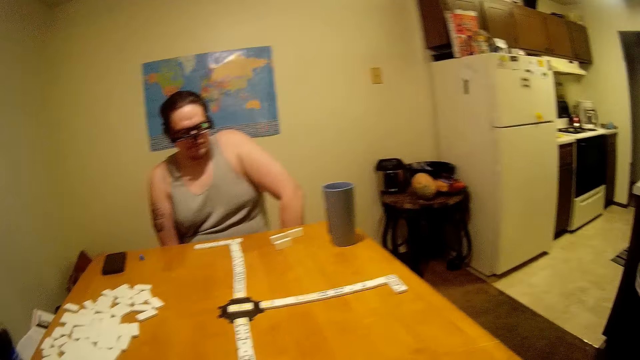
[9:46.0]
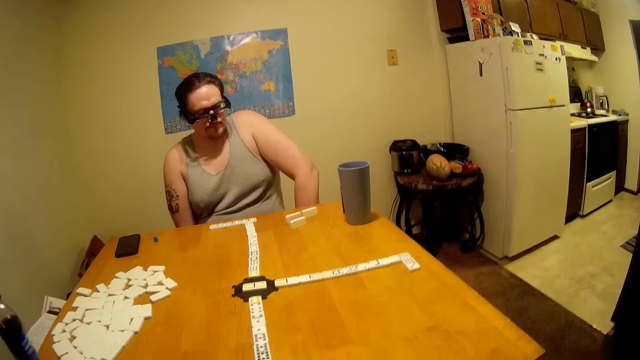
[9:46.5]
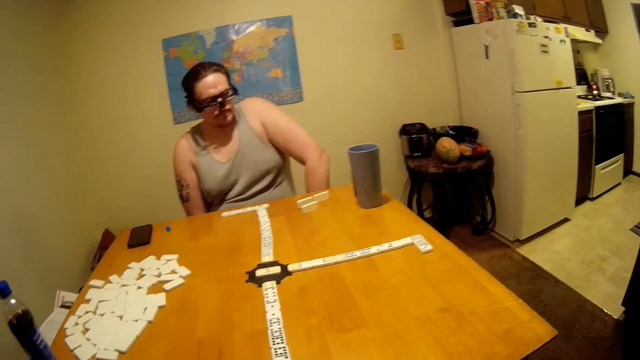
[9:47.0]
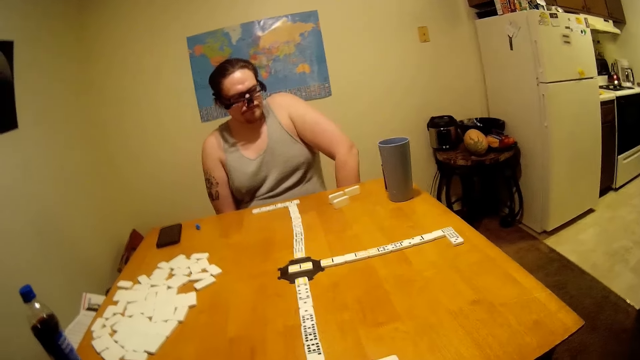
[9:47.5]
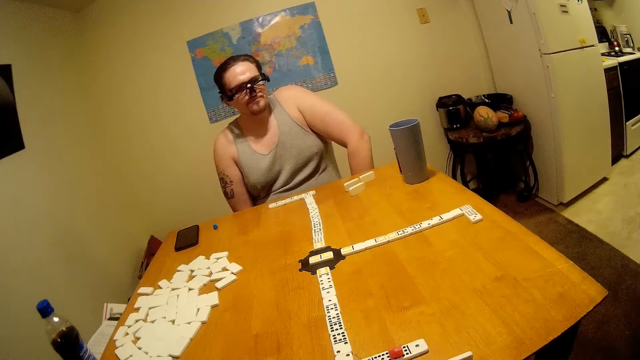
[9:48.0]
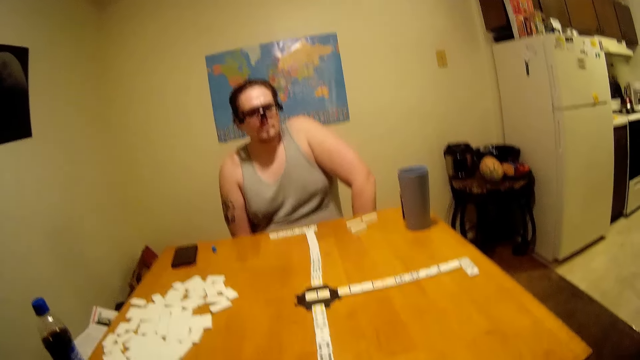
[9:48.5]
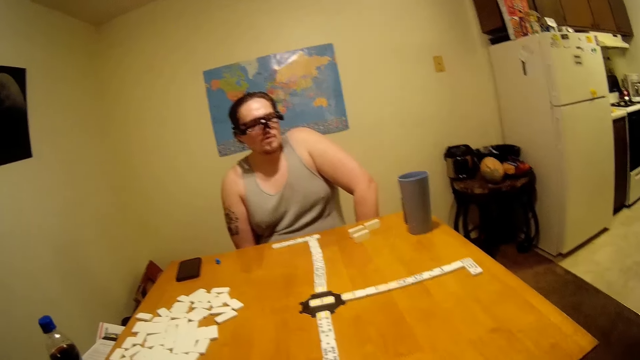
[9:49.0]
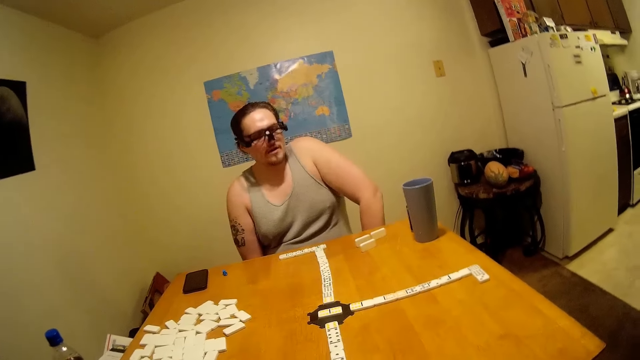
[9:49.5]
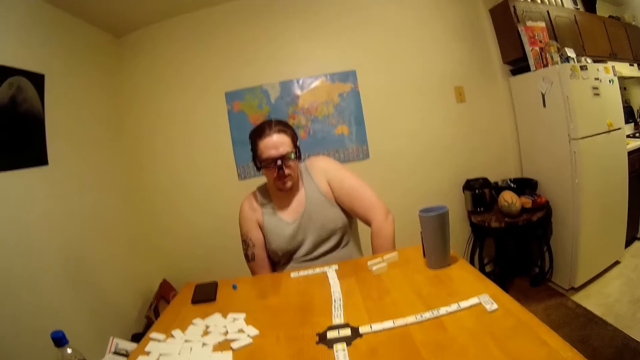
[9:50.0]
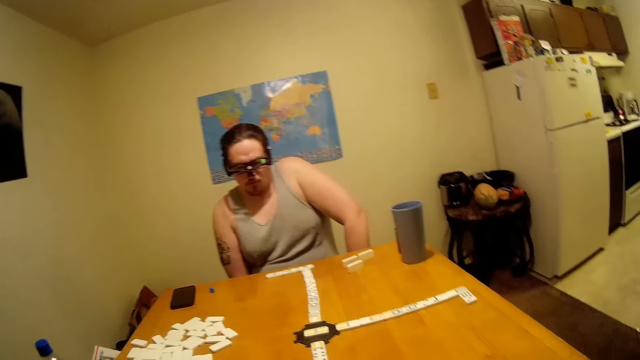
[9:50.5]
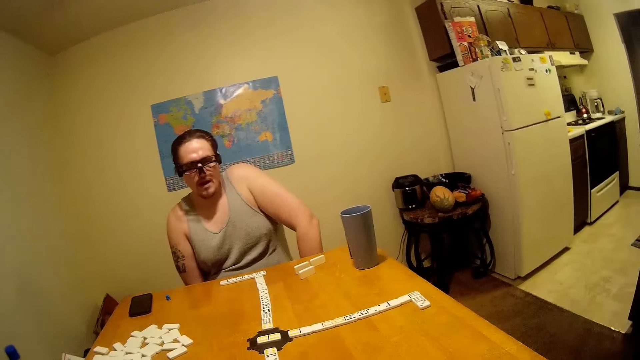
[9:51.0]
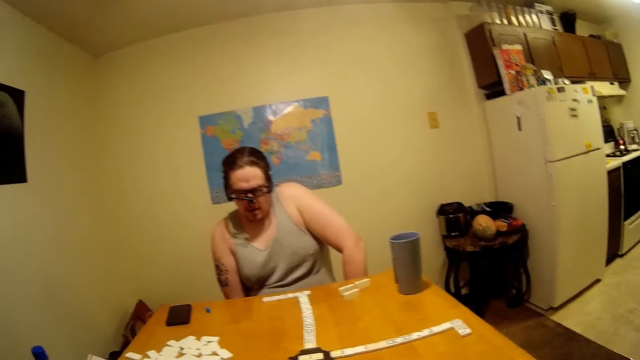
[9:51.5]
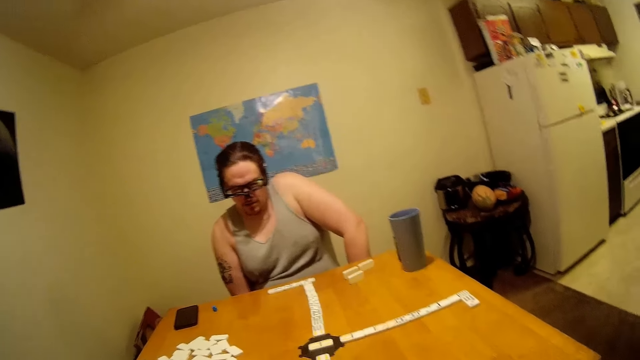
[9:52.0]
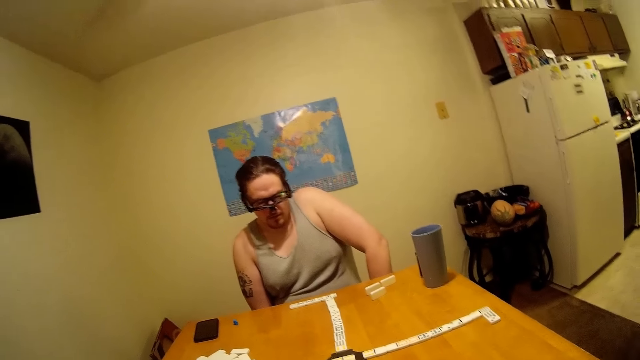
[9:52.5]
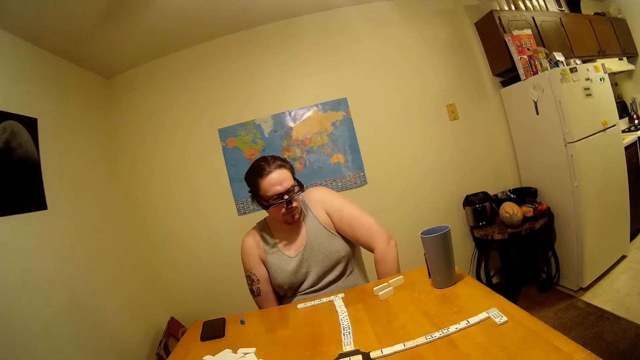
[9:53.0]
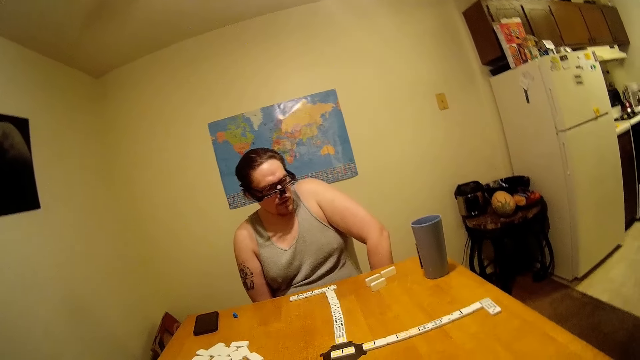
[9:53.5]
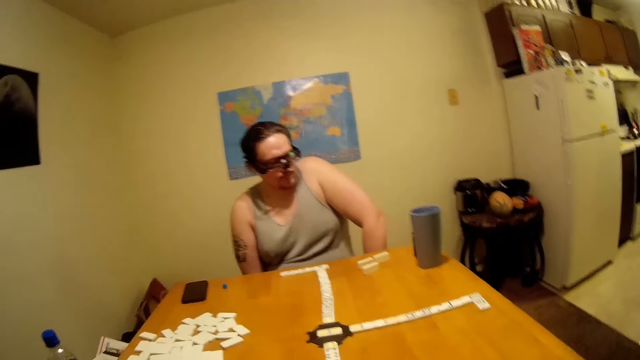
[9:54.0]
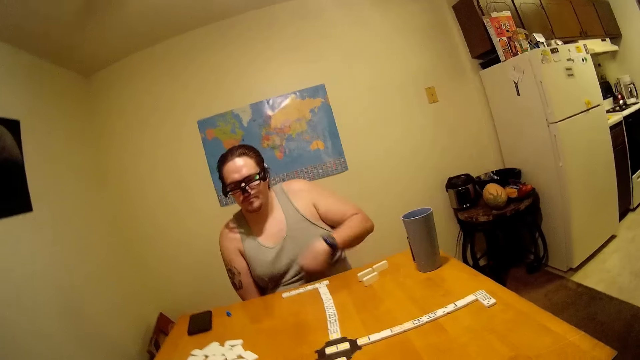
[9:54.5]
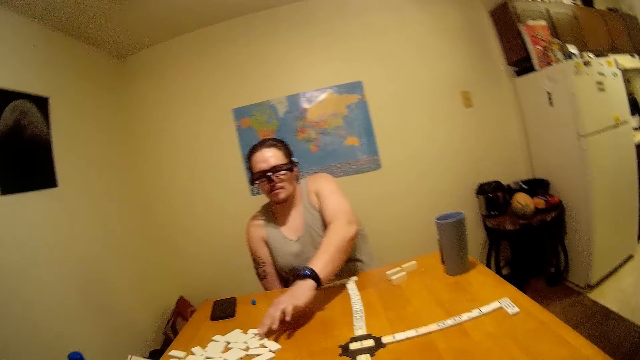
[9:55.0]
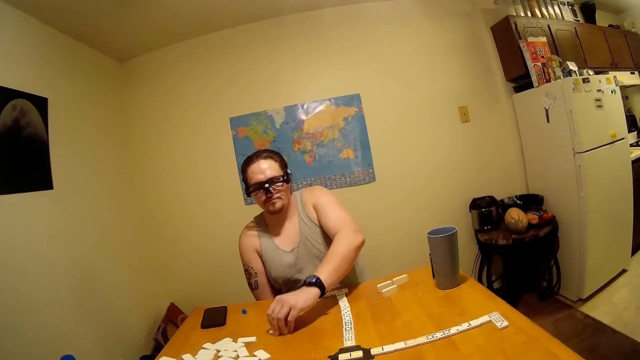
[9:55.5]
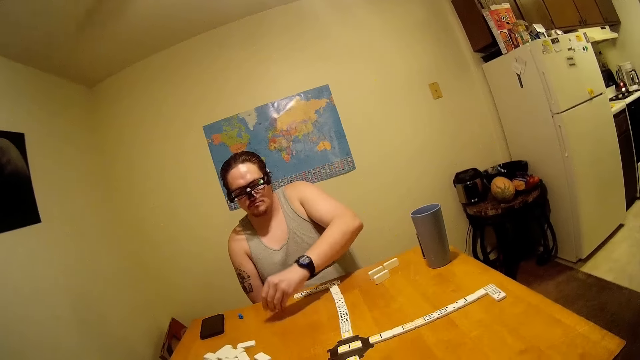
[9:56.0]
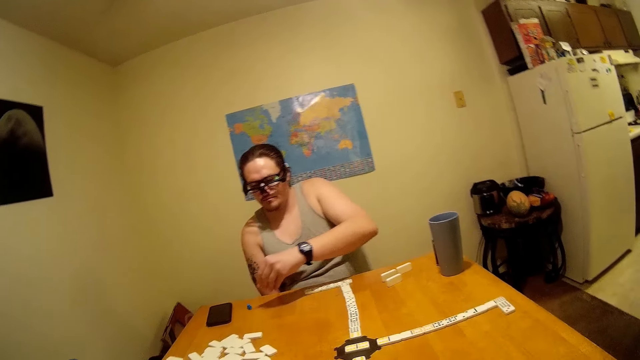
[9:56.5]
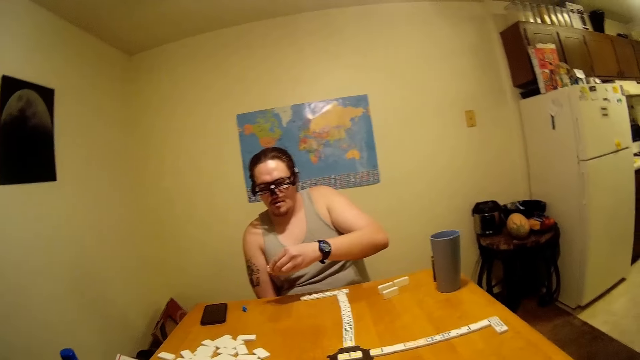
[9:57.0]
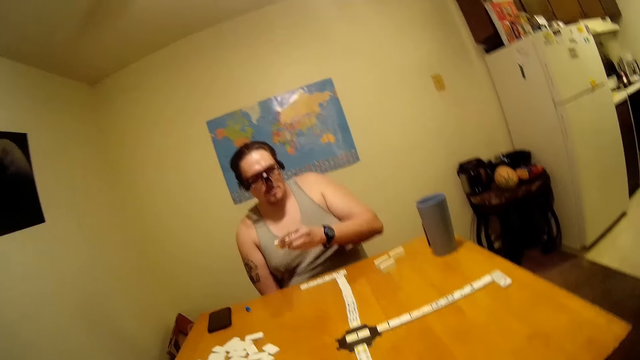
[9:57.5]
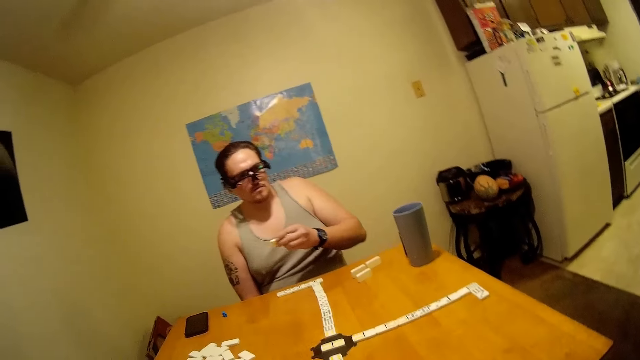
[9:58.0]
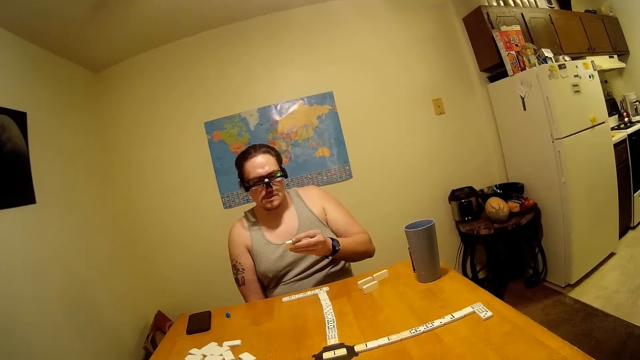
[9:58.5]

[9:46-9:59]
The man speaks. He pulls a domino and picks up the domino.

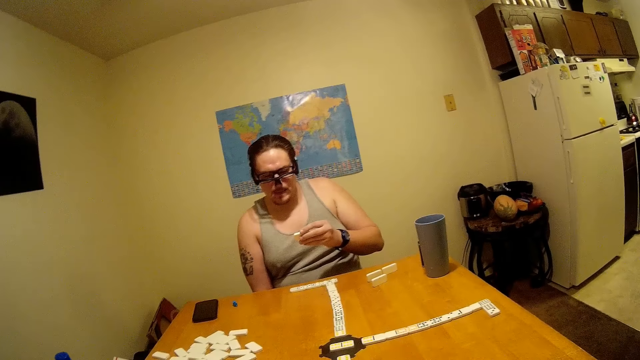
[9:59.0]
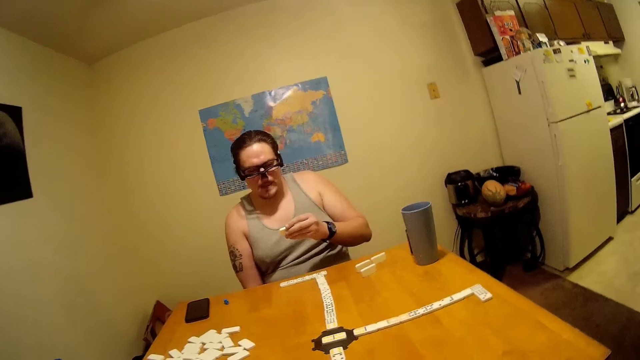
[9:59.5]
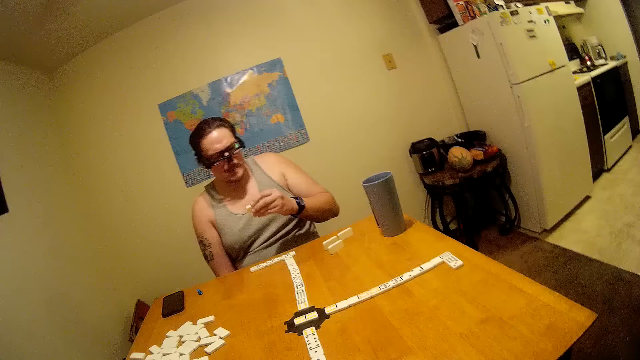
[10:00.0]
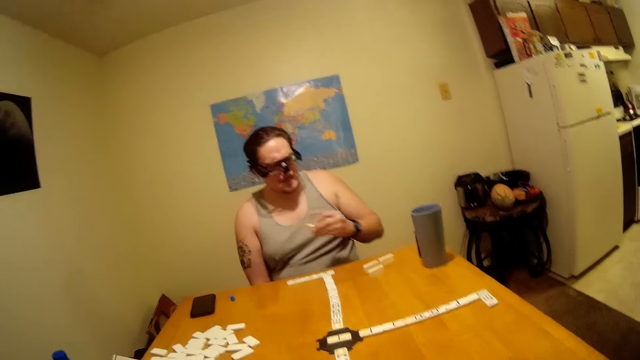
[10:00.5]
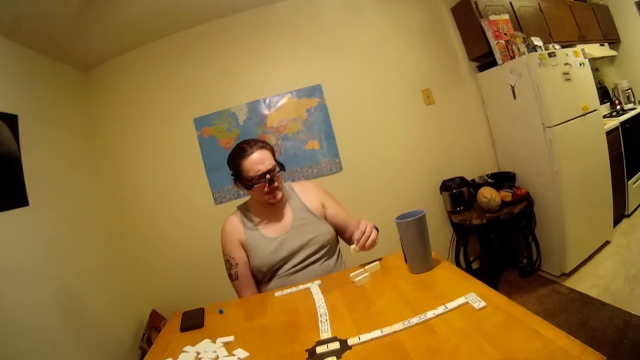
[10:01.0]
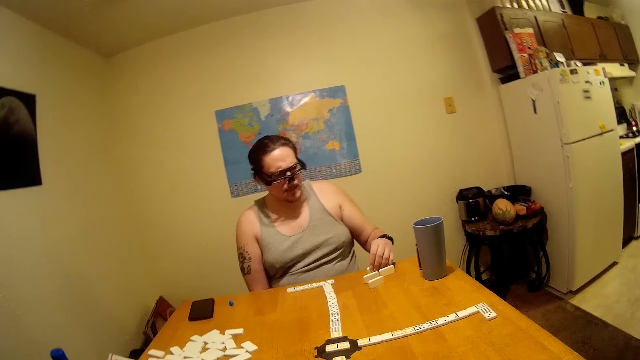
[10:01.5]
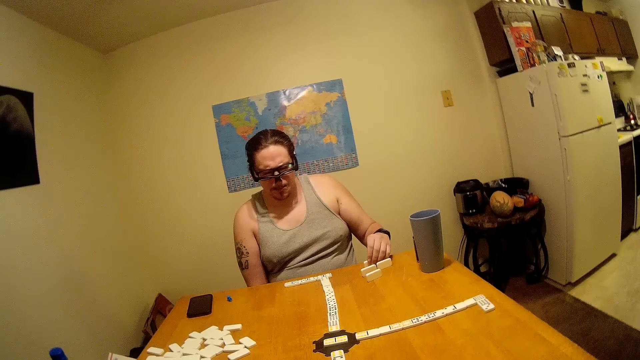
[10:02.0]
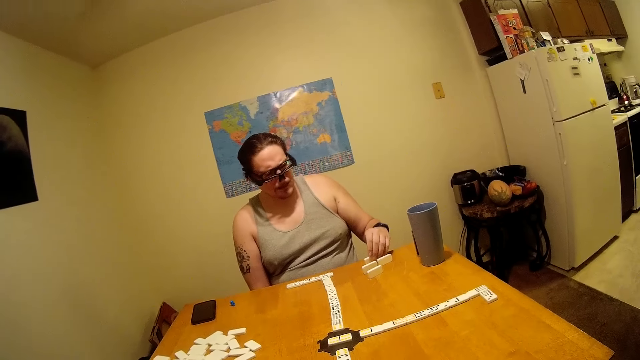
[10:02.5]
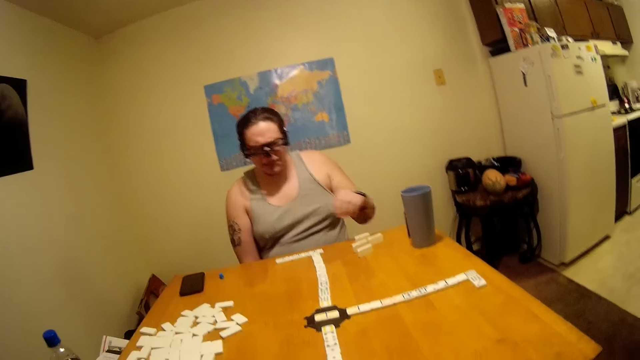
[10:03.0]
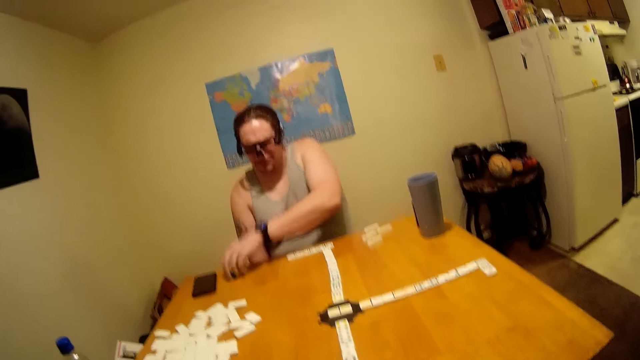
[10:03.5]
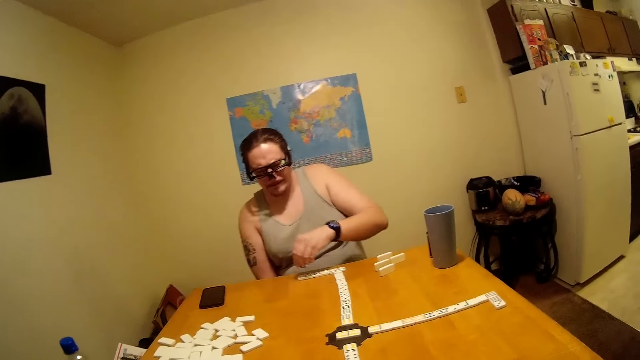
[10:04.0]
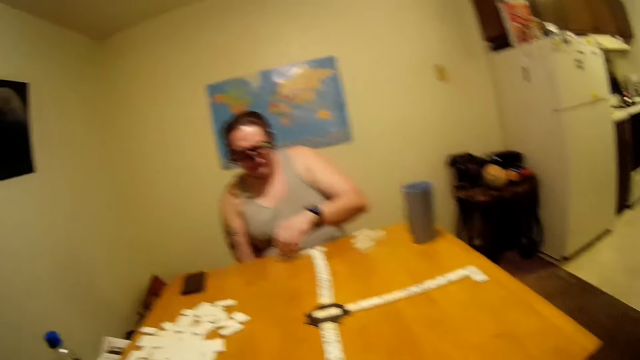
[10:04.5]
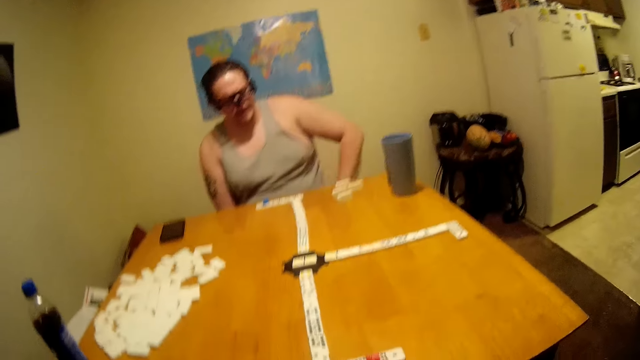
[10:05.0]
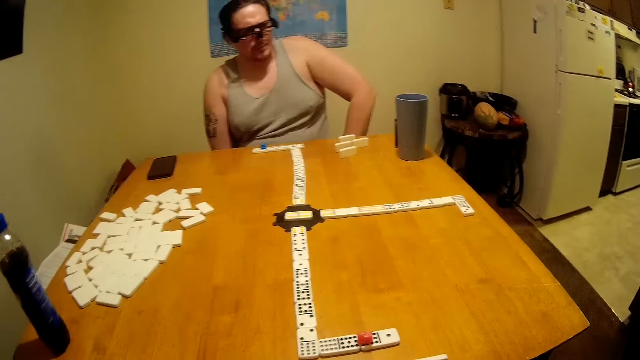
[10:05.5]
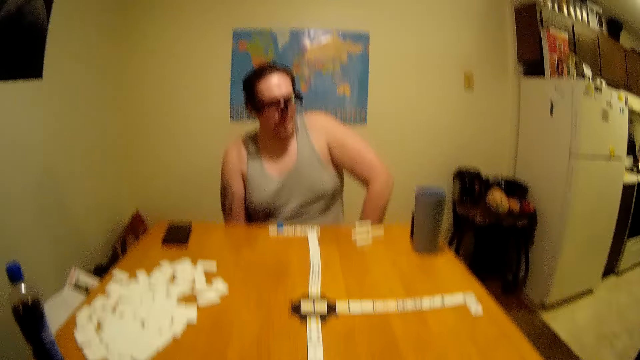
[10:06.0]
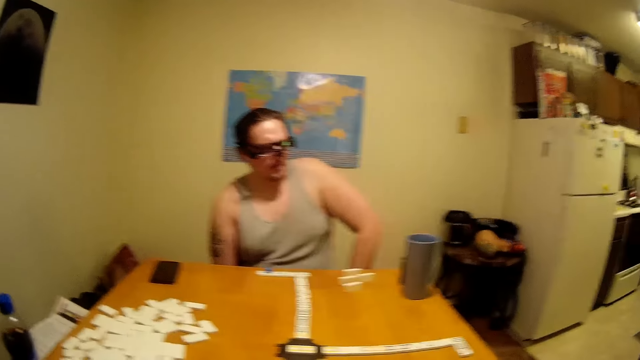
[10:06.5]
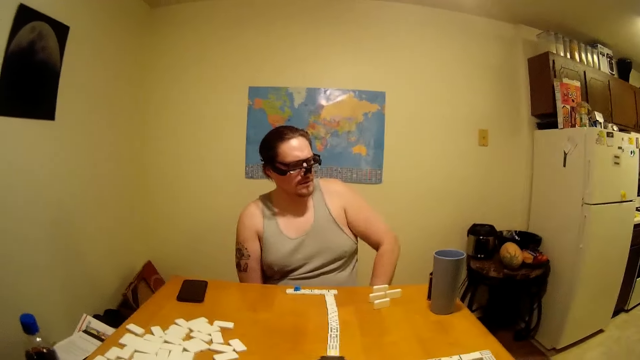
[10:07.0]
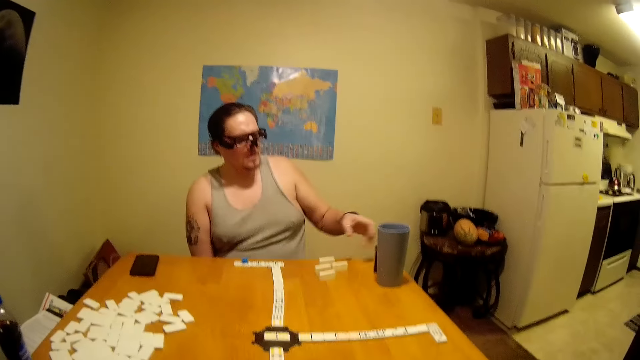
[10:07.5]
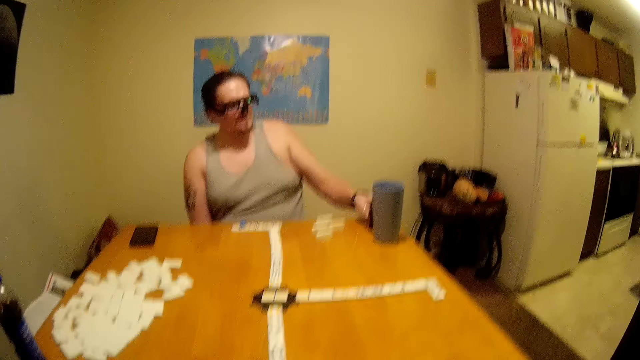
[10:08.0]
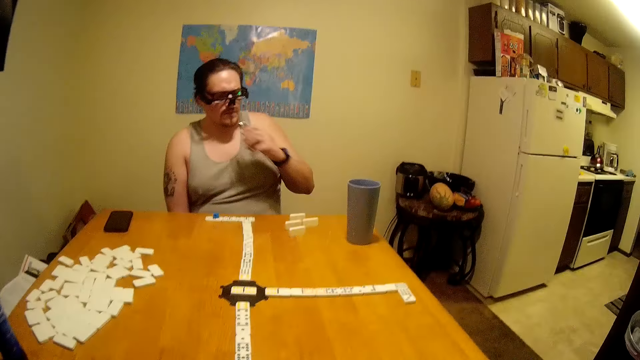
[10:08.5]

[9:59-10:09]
The man holds a domino. He puts the domino on the table. He picks up something and places the dice on the dominoes. The camera wearer snores. The man picks up something.
